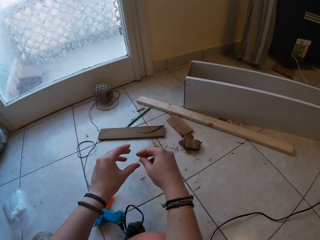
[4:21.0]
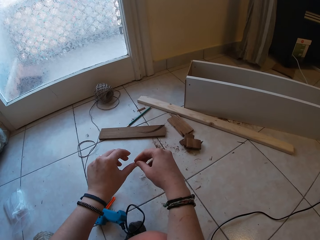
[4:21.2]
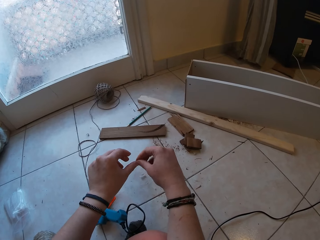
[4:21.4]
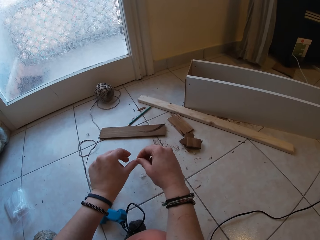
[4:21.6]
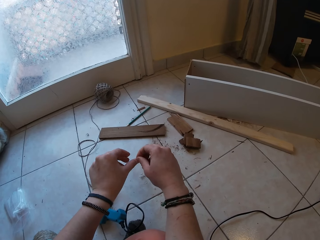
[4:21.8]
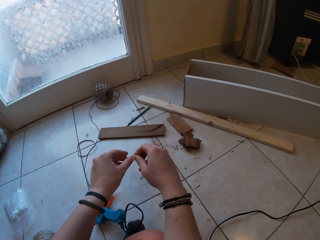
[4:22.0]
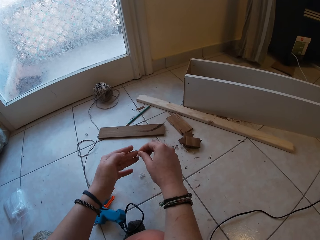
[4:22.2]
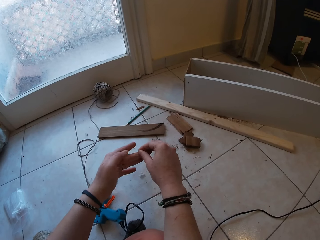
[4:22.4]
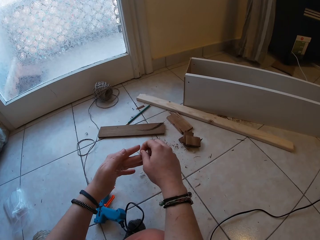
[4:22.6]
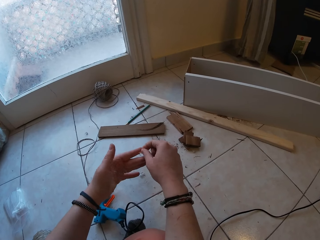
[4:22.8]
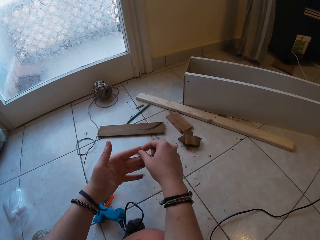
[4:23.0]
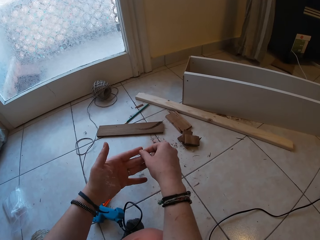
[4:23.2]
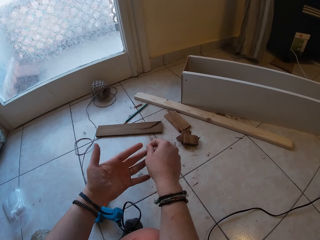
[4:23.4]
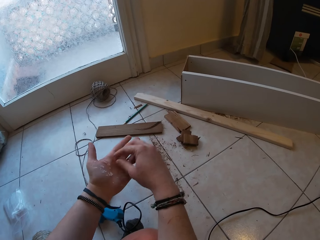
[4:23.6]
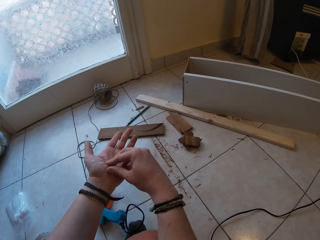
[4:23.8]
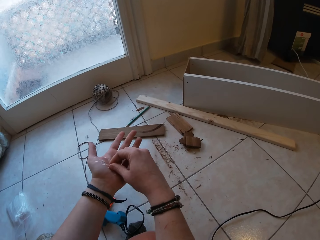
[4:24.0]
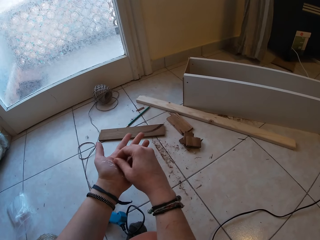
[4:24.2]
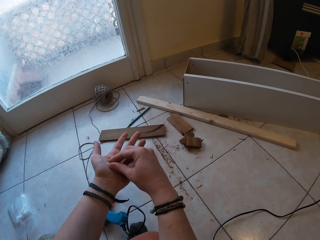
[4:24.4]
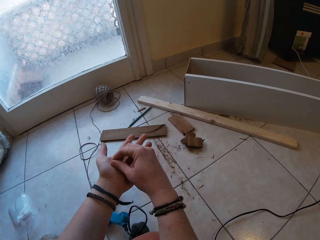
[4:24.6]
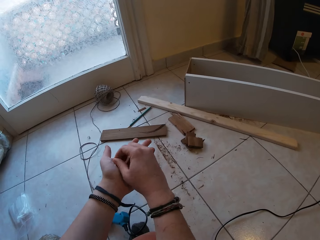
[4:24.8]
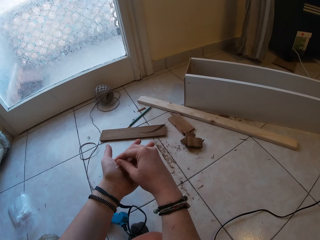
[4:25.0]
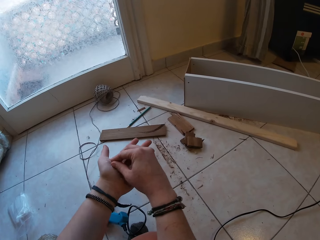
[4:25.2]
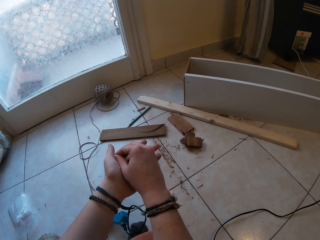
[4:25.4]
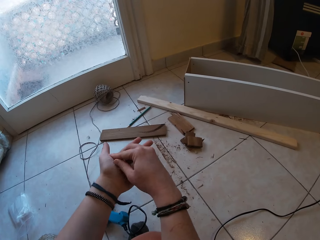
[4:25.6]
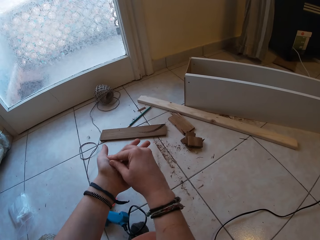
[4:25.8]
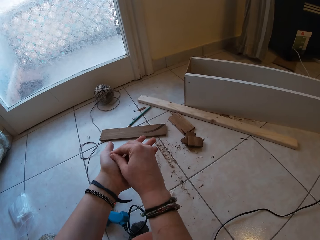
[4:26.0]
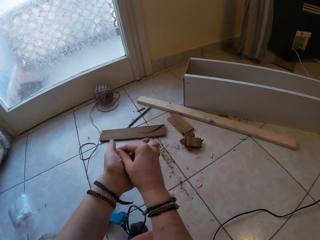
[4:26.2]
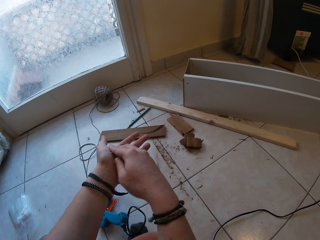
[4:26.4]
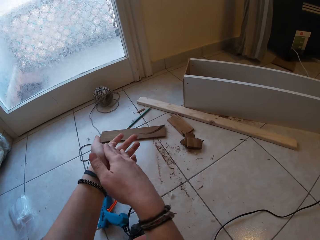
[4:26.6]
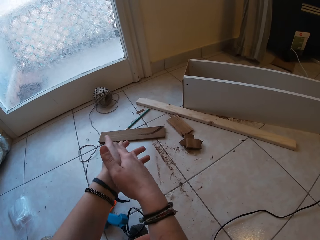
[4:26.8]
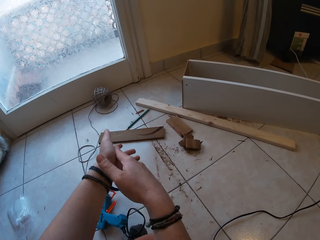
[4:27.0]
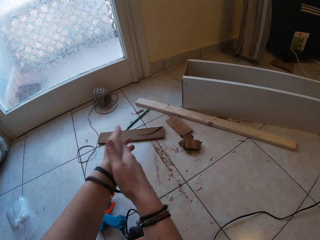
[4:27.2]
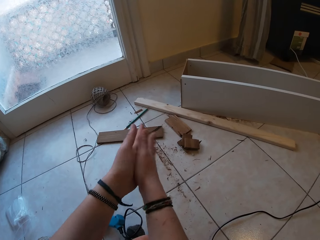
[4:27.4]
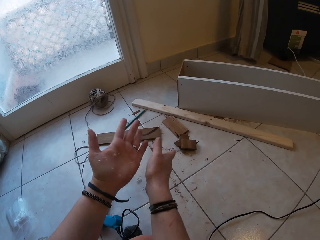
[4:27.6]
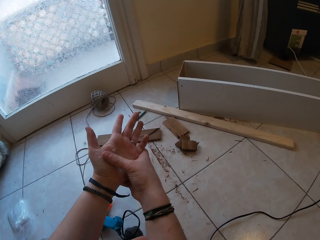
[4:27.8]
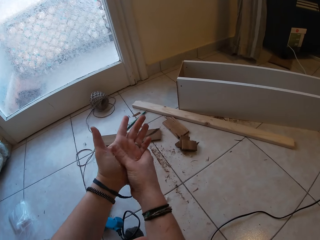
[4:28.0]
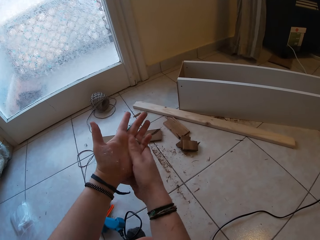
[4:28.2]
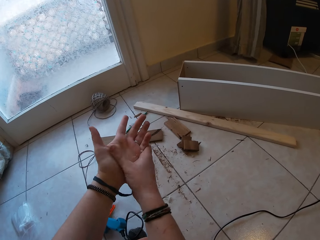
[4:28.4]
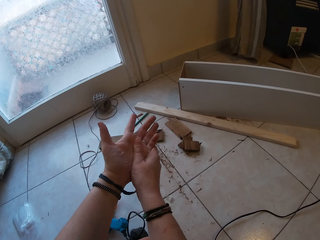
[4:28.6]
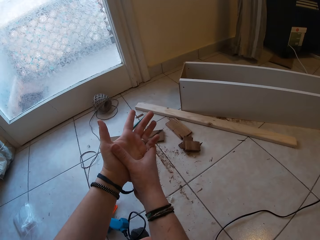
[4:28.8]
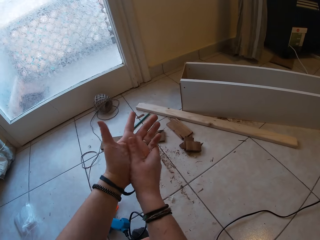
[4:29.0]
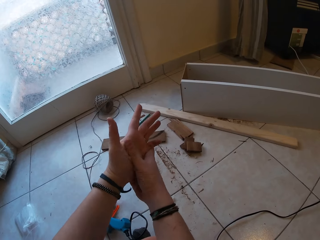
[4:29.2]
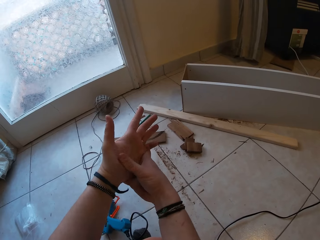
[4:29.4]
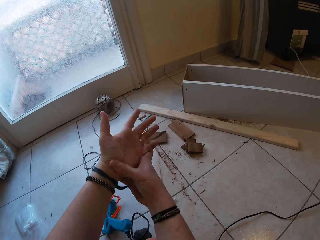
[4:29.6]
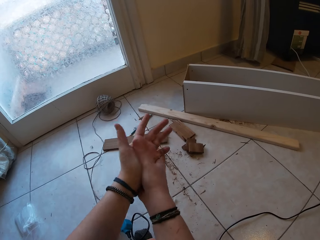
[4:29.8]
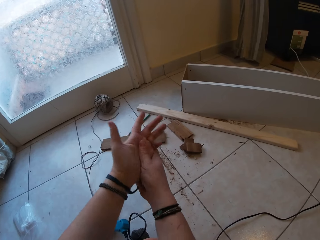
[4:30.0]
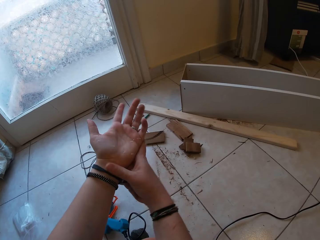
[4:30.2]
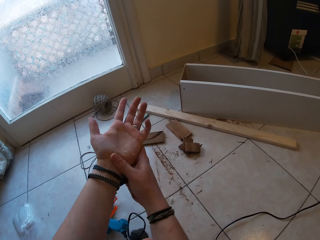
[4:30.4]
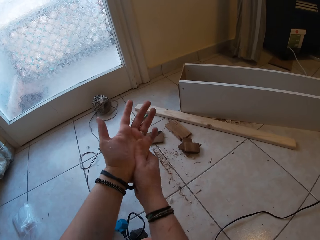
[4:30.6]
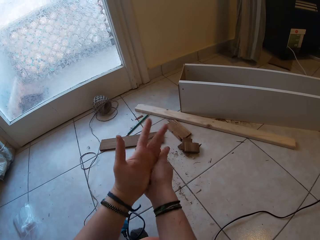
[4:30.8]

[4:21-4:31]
The camera wearer removes glue on her left hand with her right hand. She does so repeatedly. She rubs dry glue on the hands. She removes glue on her left hand with her right hand again.

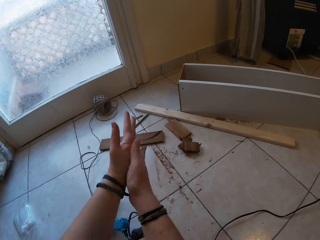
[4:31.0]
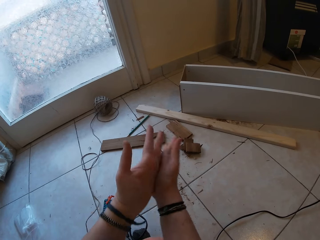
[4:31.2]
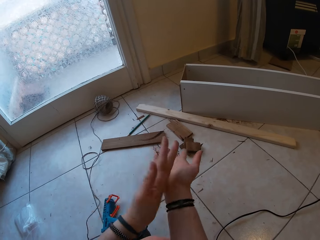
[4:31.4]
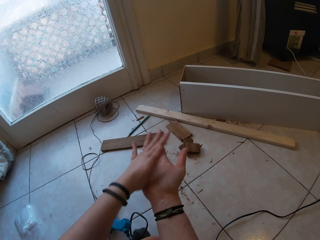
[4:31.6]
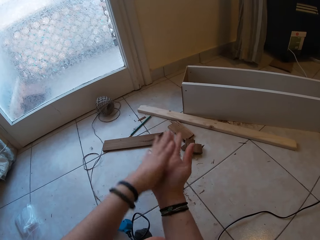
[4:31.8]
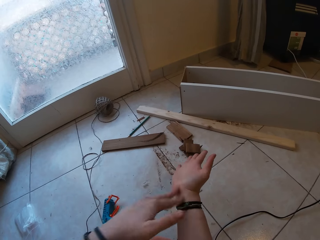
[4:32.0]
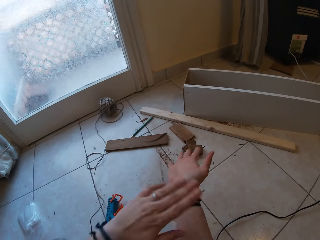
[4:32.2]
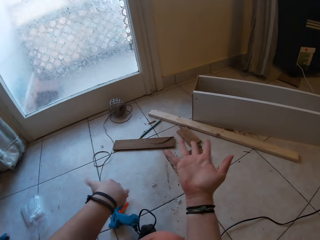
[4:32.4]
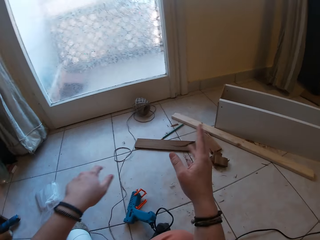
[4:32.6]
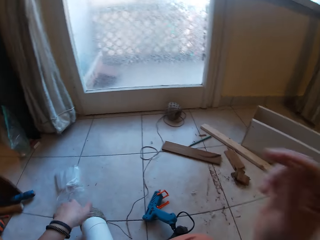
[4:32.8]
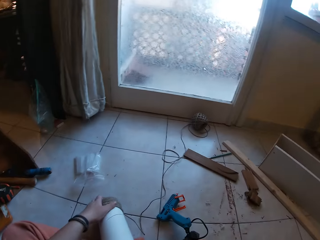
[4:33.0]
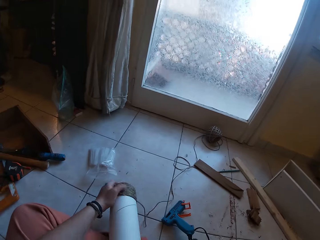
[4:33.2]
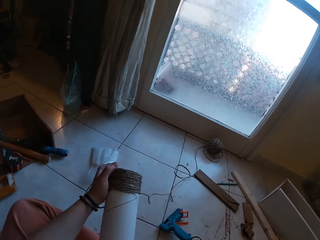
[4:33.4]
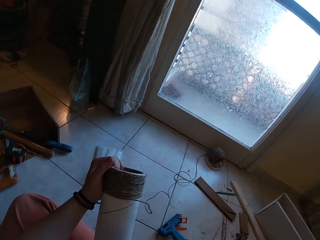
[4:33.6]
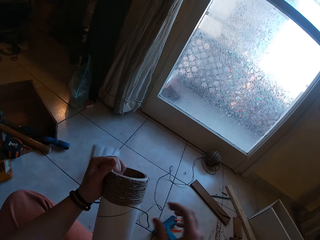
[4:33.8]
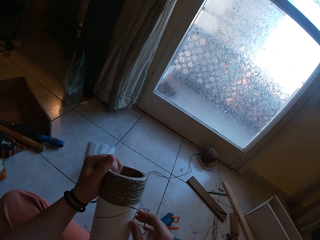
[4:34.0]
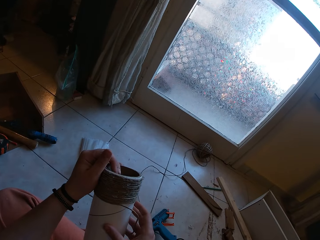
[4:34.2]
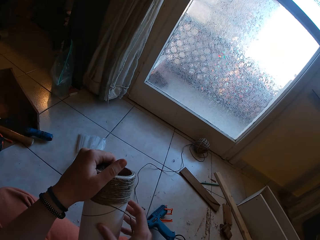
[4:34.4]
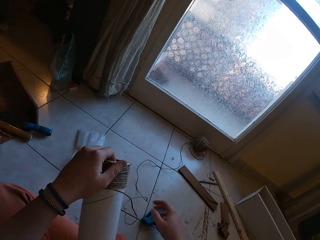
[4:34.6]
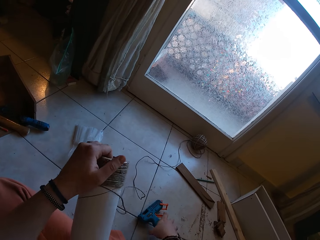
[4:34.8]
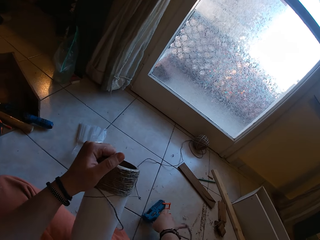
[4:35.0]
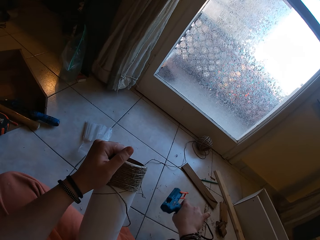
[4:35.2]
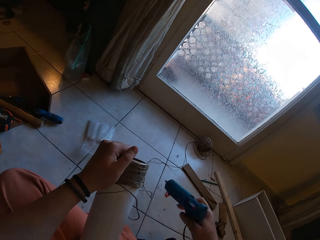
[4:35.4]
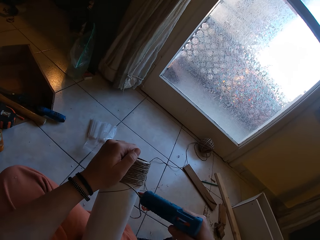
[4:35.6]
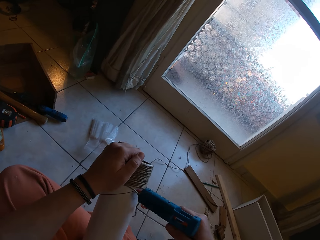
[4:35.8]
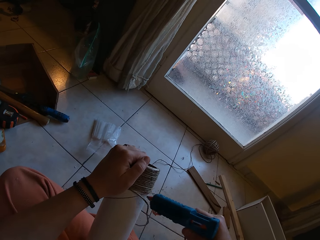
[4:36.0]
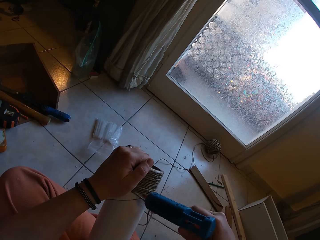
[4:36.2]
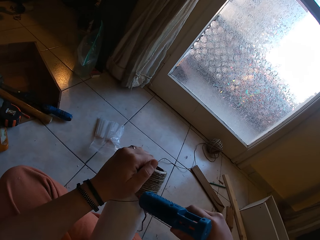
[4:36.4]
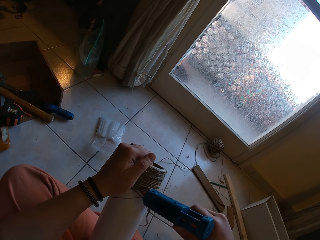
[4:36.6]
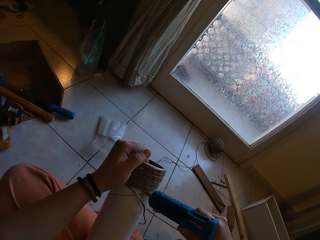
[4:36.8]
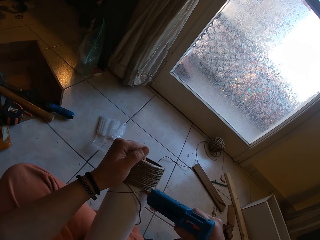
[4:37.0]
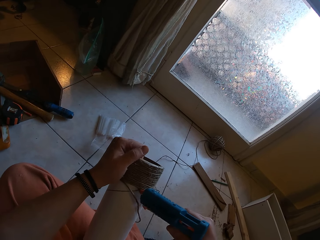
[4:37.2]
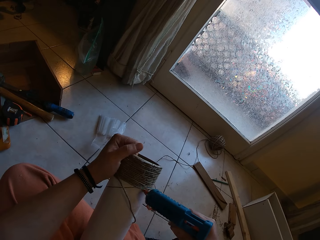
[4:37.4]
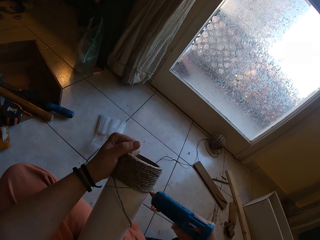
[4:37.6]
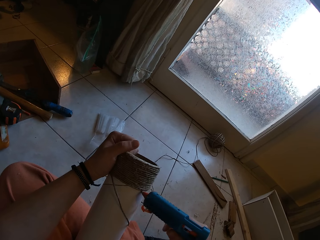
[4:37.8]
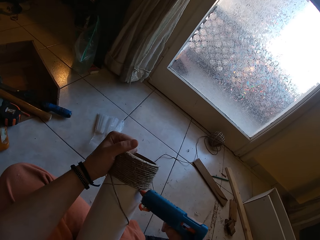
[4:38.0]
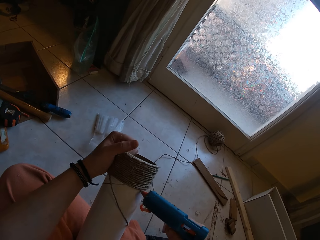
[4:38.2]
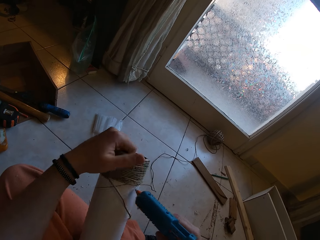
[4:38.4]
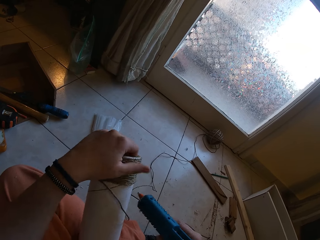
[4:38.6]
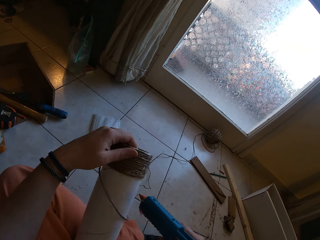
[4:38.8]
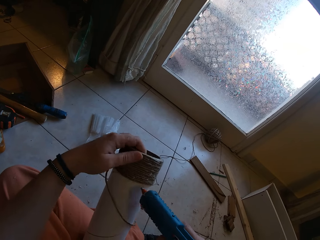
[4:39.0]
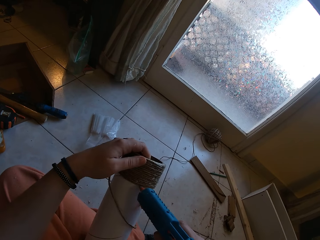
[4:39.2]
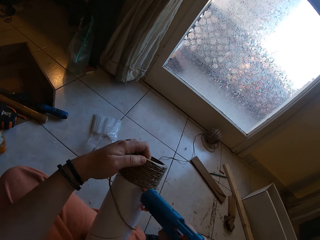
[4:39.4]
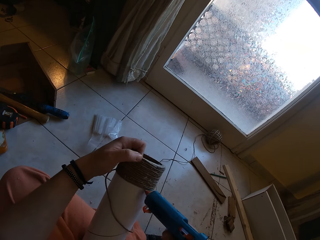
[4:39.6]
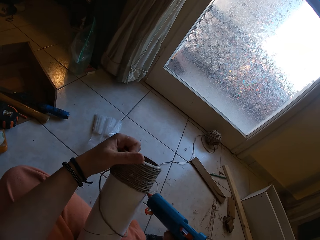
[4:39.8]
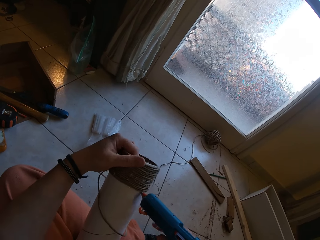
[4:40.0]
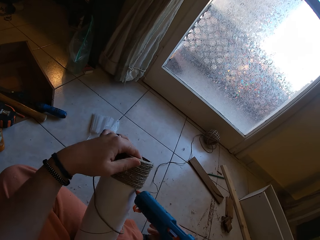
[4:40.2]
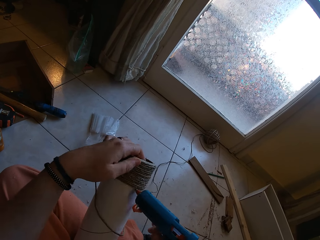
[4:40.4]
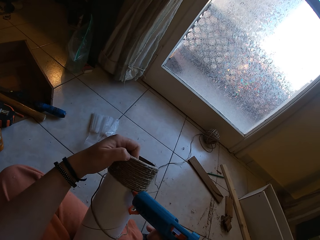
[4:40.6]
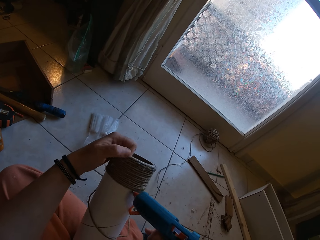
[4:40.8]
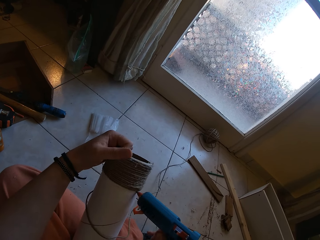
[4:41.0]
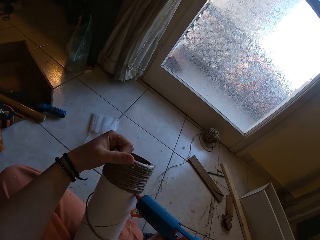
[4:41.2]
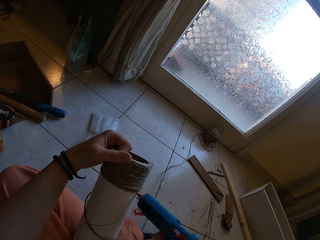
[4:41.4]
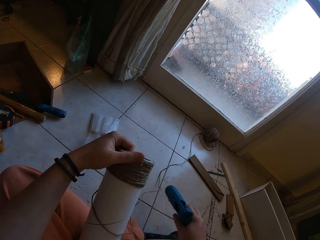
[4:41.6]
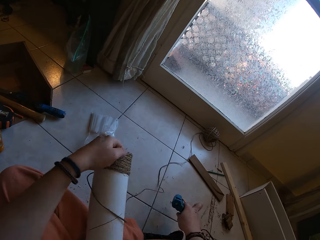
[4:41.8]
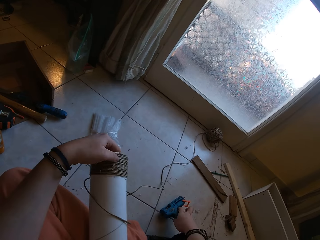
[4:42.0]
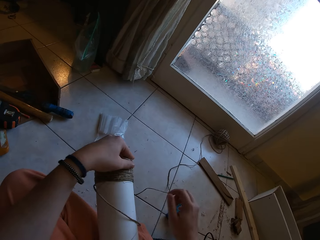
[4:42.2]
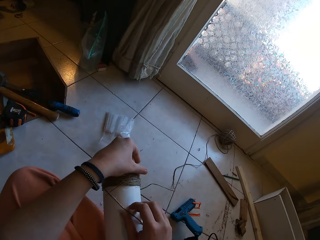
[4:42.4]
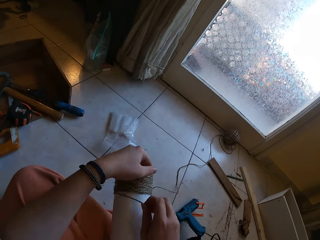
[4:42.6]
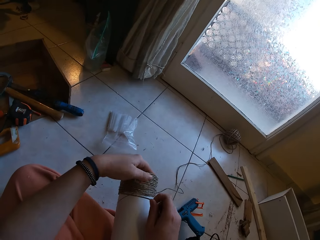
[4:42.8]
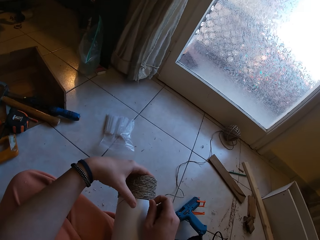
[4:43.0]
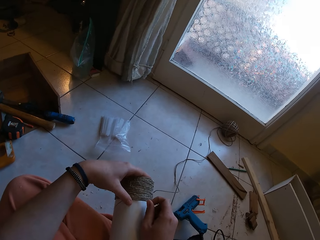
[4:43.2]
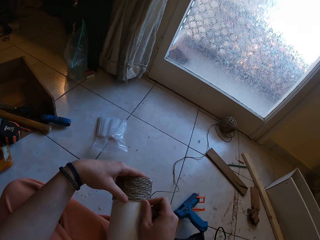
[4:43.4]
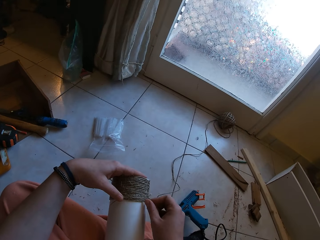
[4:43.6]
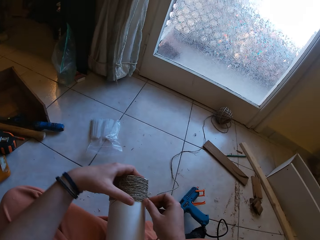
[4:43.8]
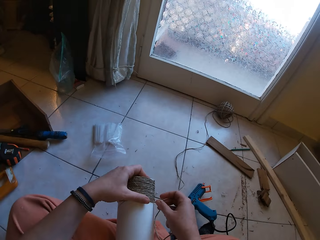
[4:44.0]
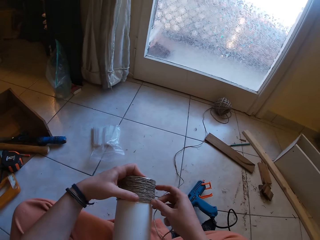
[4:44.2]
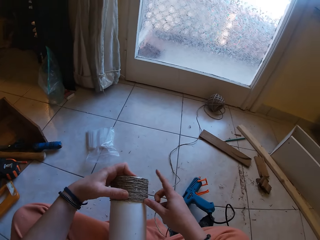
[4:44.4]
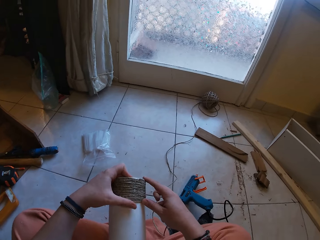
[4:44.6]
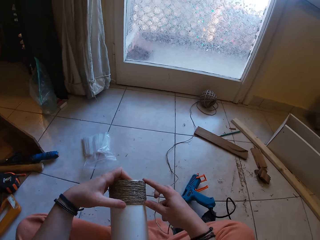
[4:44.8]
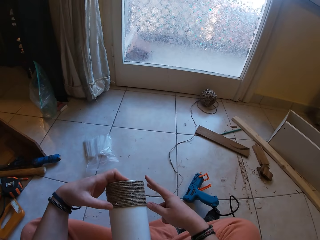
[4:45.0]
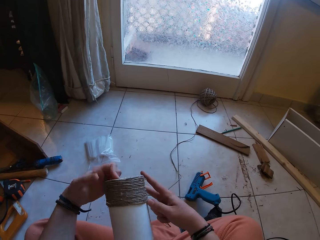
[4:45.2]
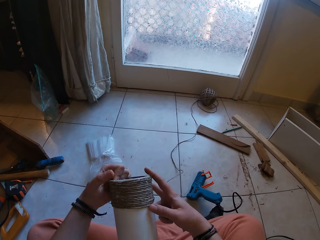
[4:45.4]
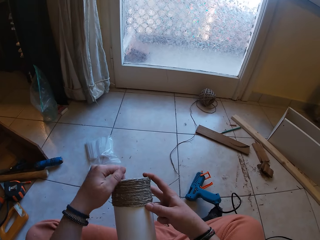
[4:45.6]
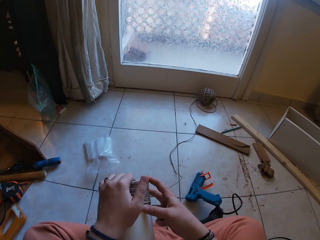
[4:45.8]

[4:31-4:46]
The camera wearer dusts her hands. She adjusts the camera with her right hand. She picks the cardboard tube or carton from the floor with her right hand. She touches the face. She holds the cardboard tube with both hands. She picks the glue gun from the floor with her right hand. She applies glue on the cardboard tube with the glue gun in her right hand. She does so again. She drops the glue gun on the floor with her right hand. She rolls the twine on the cardboard tube with her right hand. She aligns a rope on the carton.
